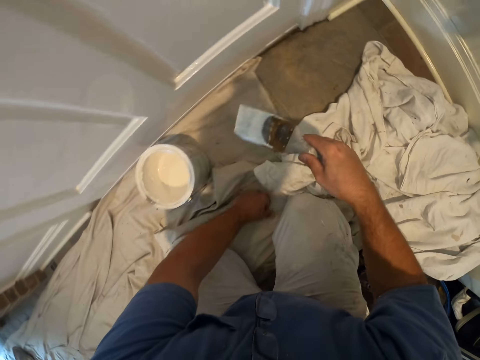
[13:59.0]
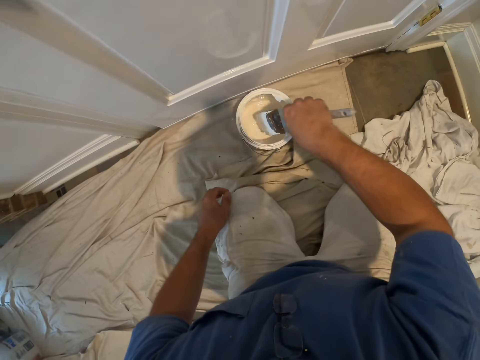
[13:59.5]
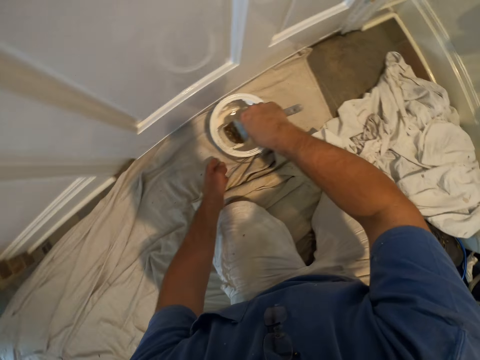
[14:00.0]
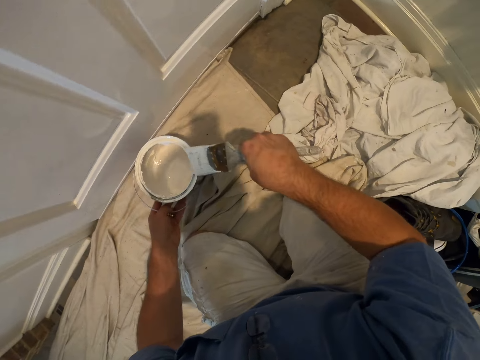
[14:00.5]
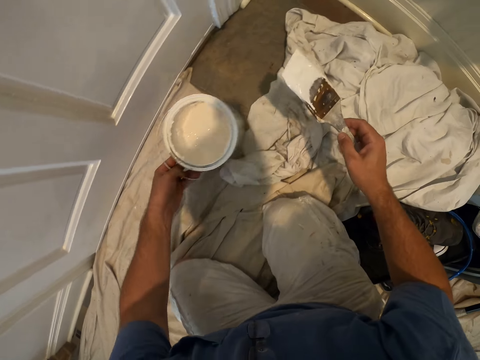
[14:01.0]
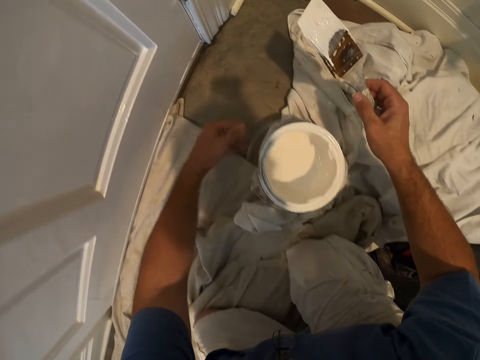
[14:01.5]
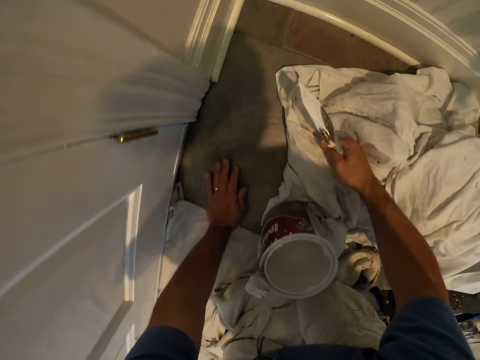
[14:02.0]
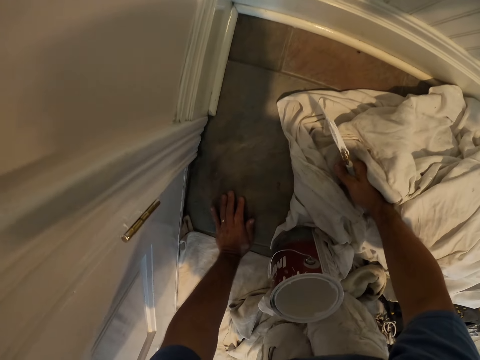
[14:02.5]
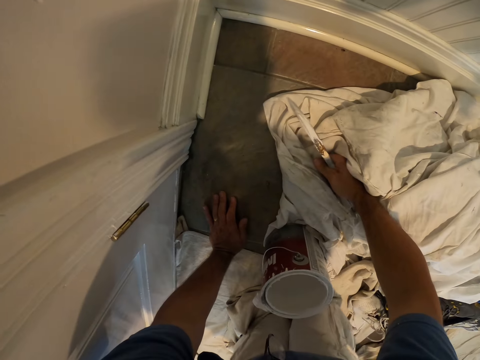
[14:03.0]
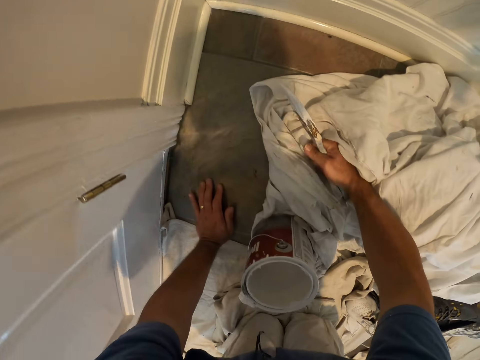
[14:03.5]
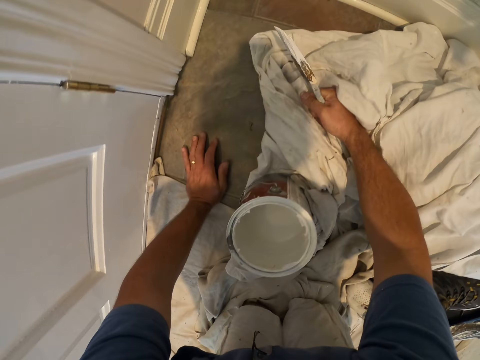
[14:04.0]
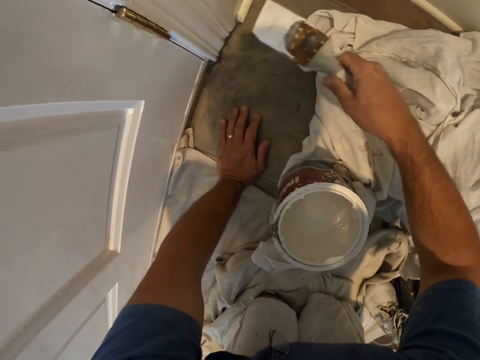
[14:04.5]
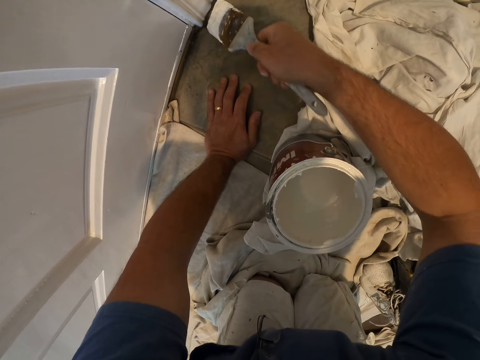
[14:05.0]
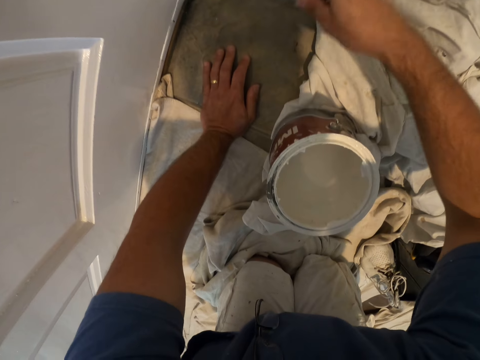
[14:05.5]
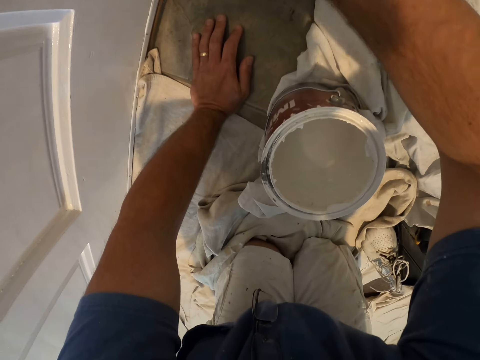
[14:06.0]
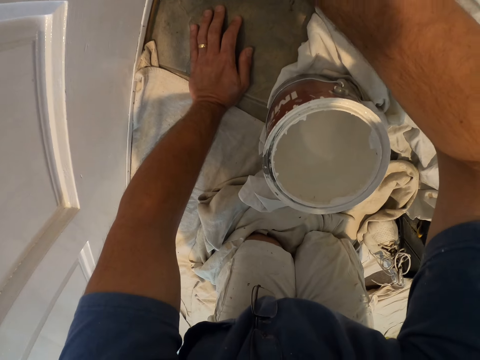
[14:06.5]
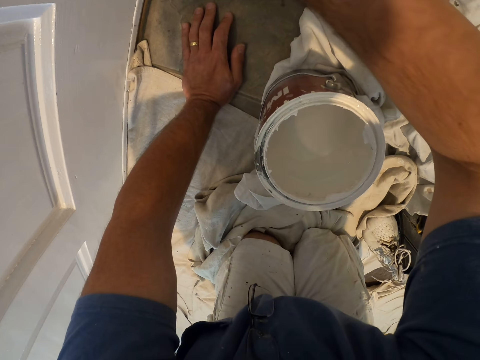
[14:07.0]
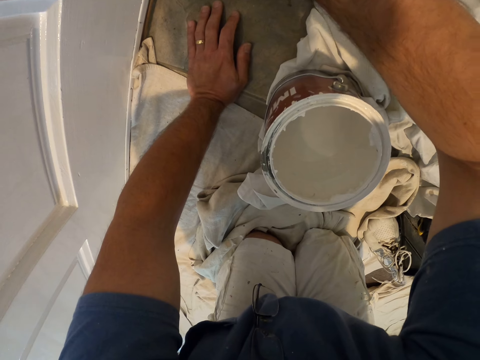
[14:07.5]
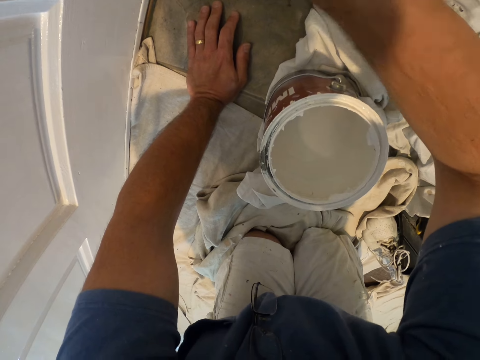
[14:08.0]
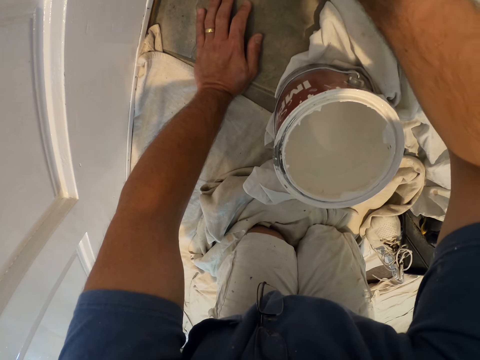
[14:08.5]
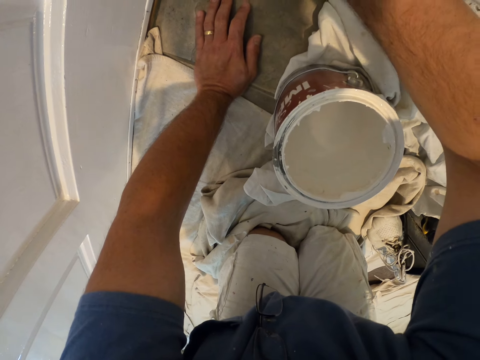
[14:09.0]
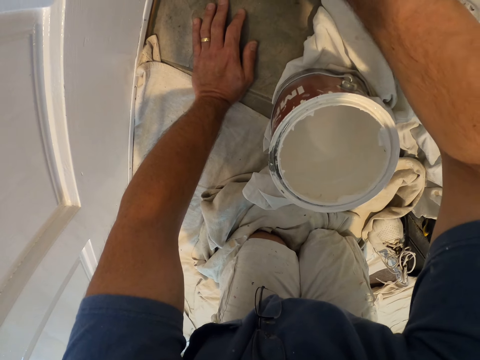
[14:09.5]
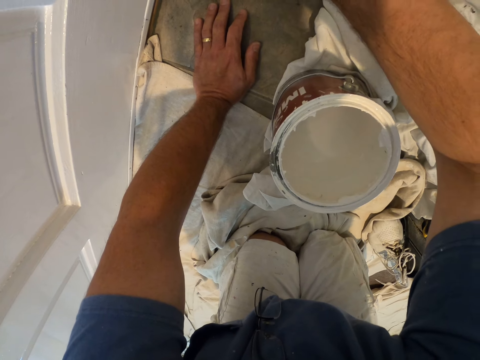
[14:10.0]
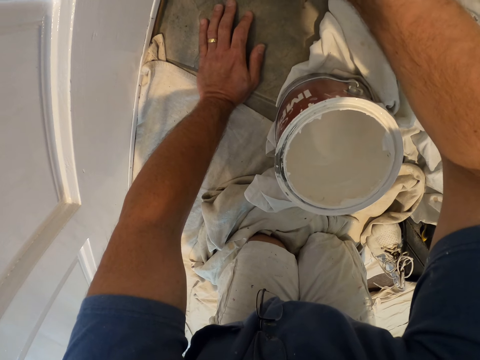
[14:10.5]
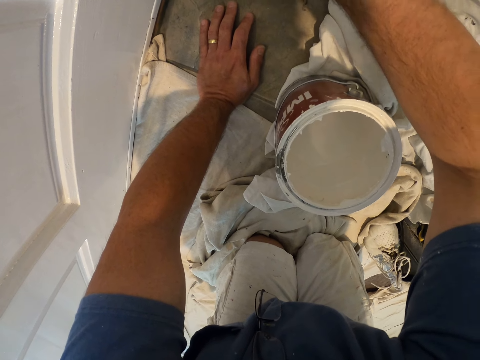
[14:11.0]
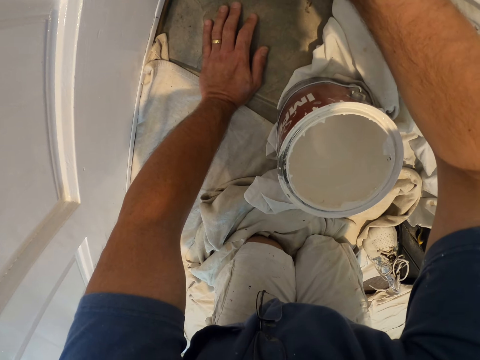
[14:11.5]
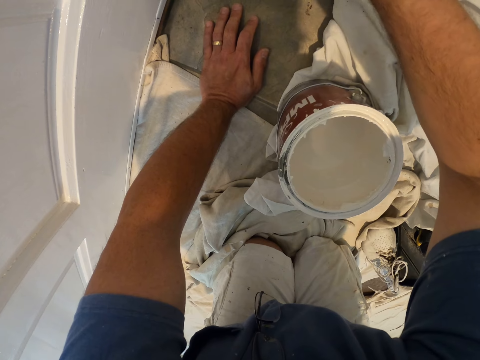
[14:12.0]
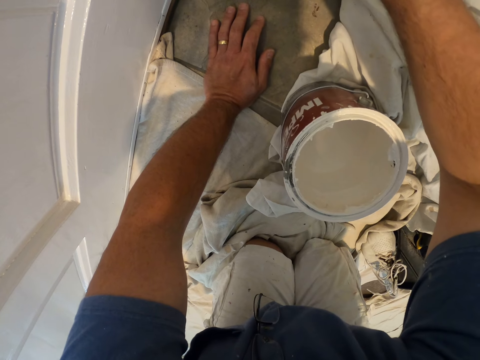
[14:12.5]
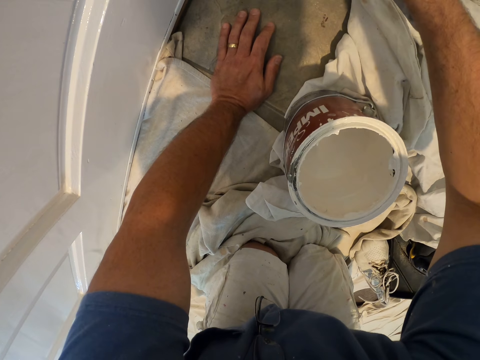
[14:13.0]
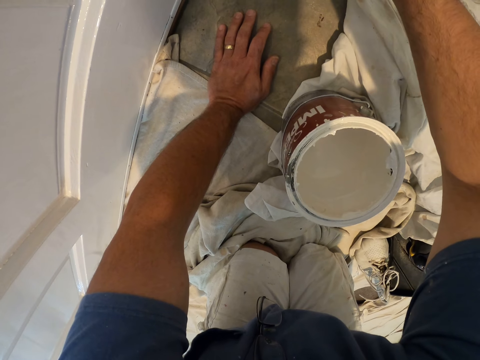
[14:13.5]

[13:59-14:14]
The camera wearer dips the paint brush into the bucket of paint on the floor. He adjusts the position of the bucket of paint on the floor with his left hand. He picks up the paint can and puts down the paint can. He places his left hand on the floor. He continues painting the door frame with the paint brush.

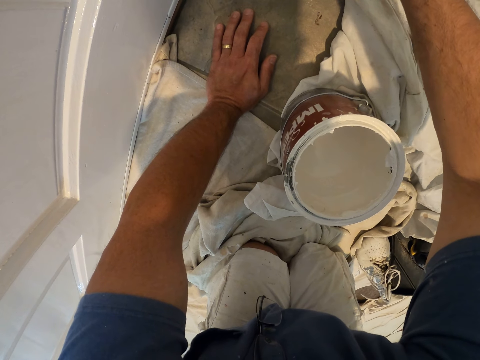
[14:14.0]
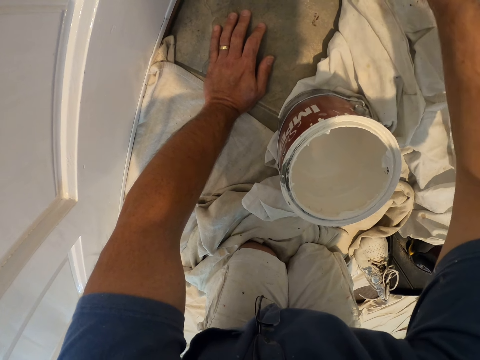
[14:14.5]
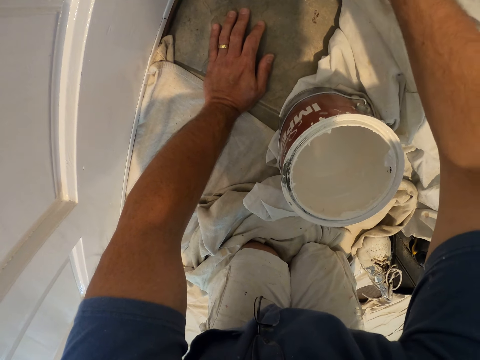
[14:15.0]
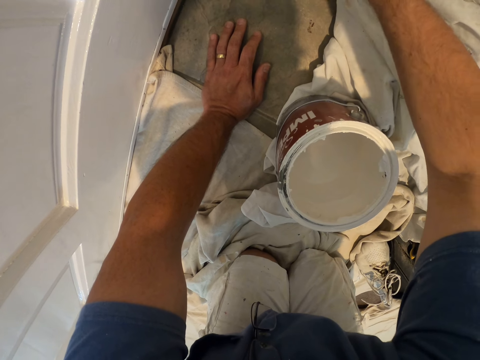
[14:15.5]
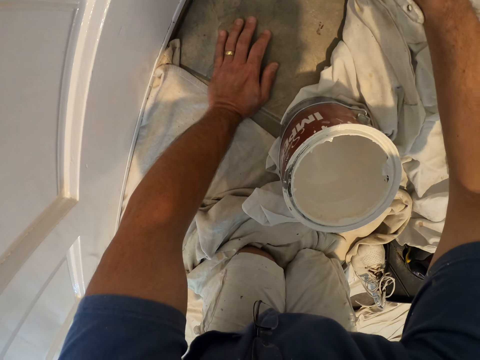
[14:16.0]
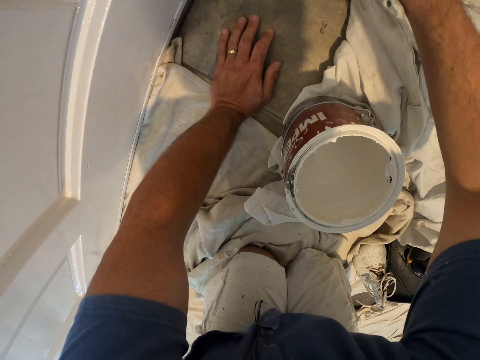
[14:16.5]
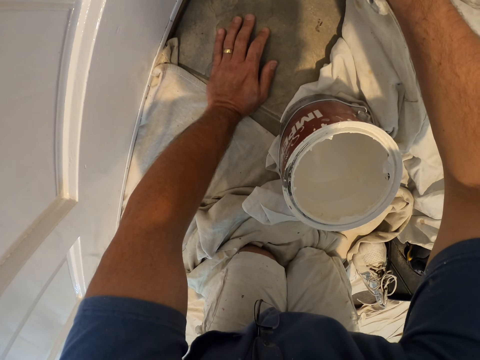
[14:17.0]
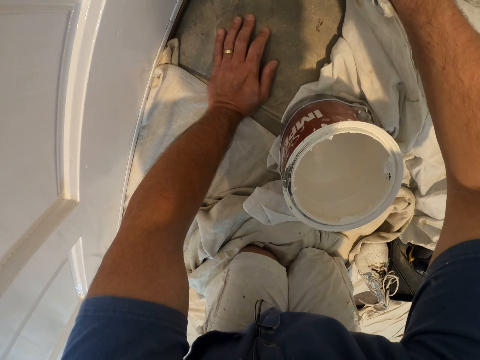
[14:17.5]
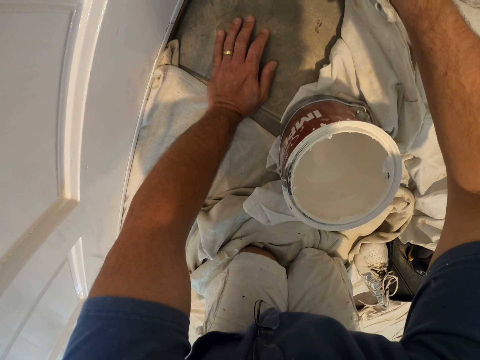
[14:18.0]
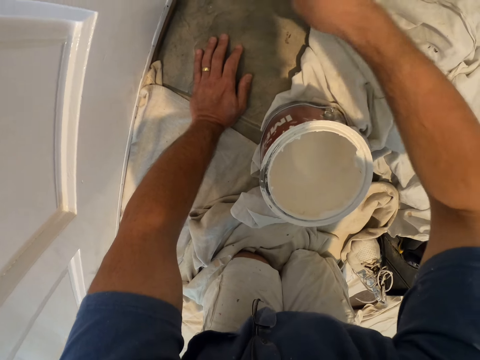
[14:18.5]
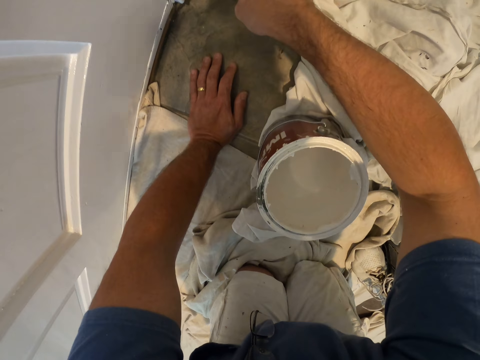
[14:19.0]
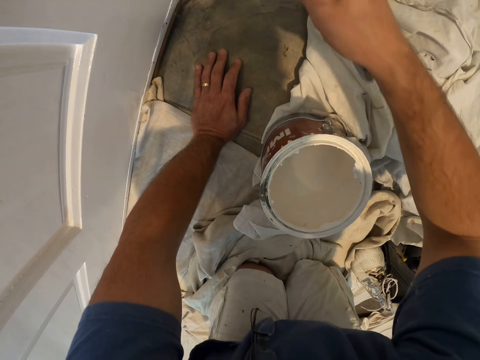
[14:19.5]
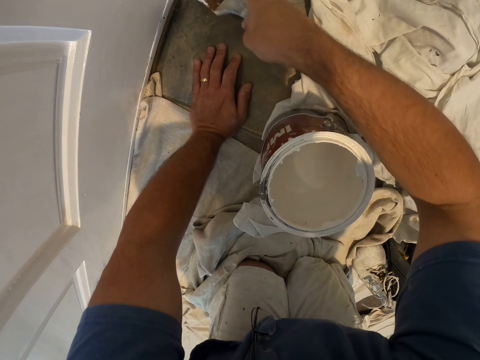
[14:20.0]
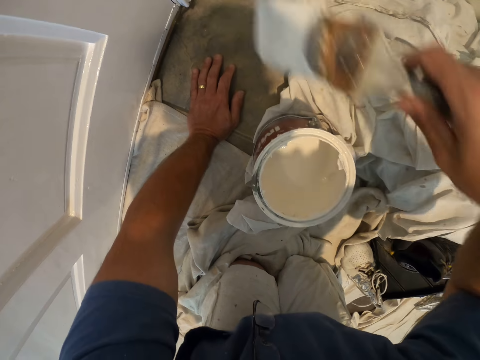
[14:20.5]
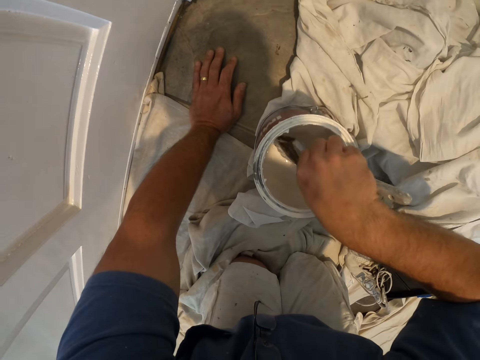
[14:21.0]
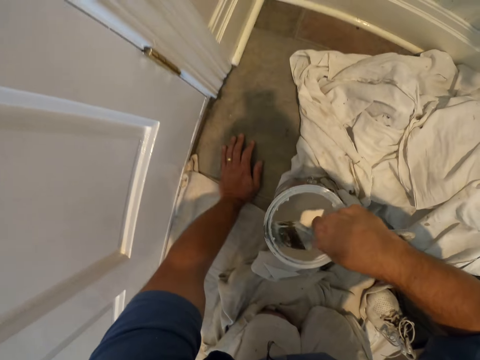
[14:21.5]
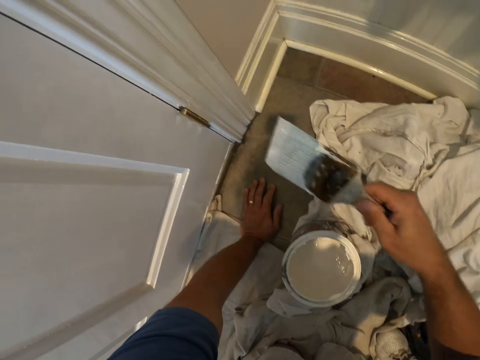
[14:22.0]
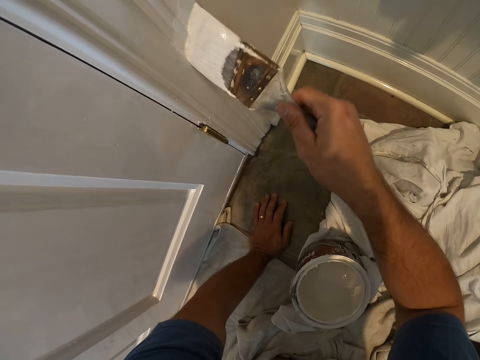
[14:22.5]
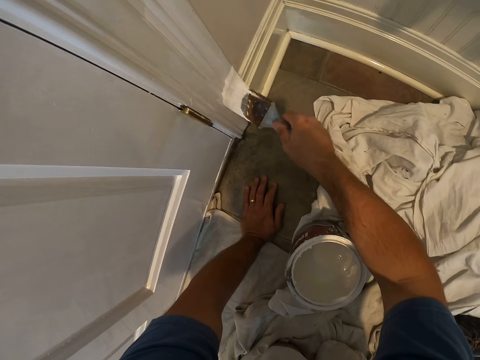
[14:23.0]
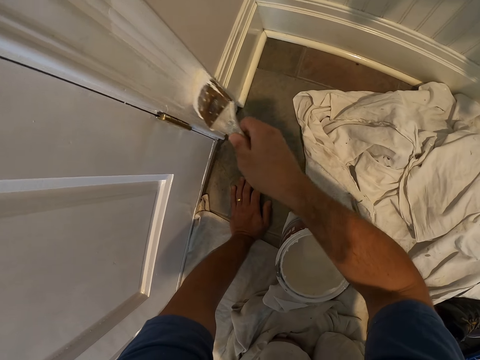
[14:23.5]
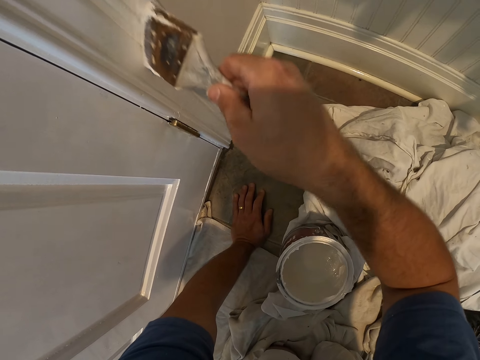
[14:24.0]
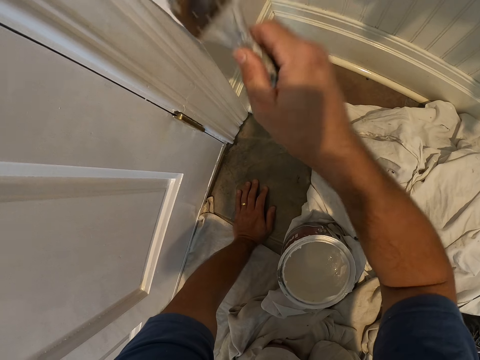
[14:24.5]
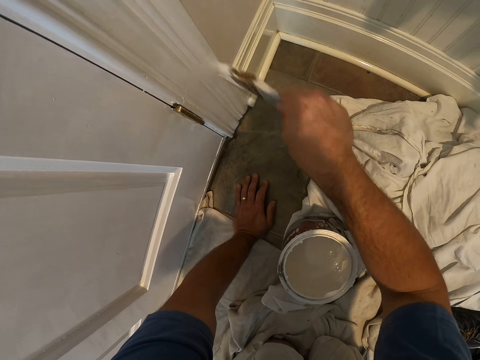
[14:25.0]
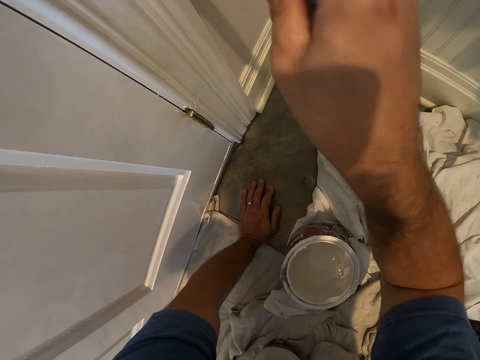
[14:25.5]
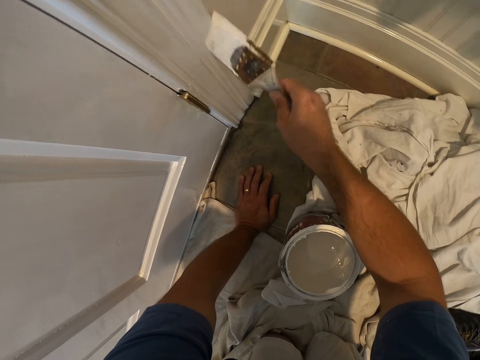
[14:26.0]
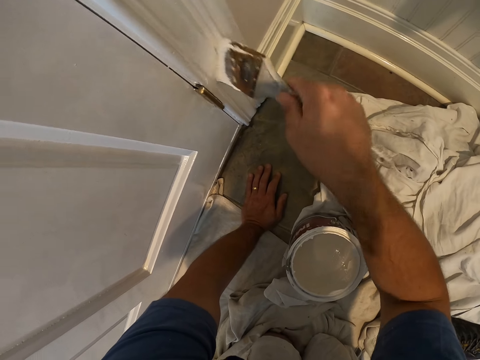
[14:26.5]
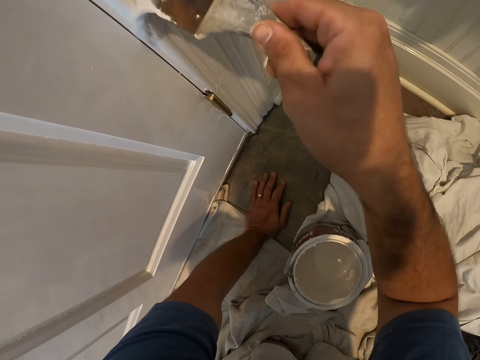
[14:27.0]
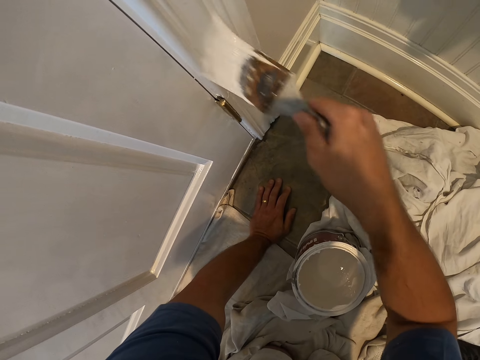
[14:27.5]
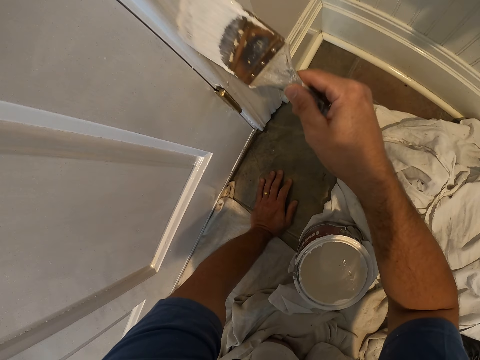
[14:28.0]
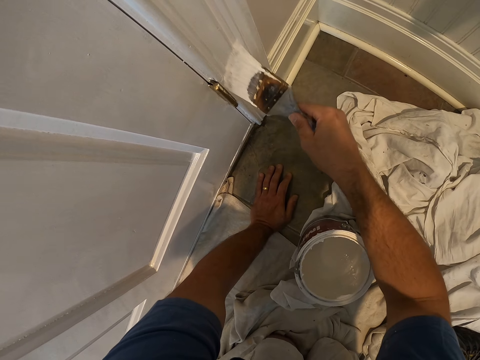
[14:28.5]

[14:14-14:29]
The camera wearer dips the paint brush into the bucket of paint on the floor. They continue painting the door frame with the paint brush.
